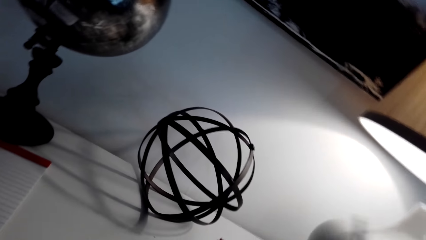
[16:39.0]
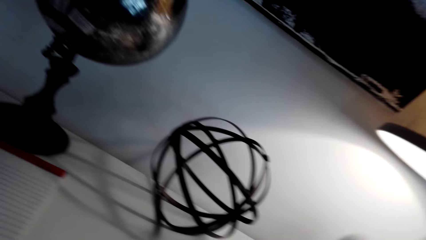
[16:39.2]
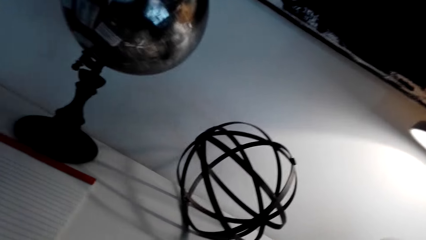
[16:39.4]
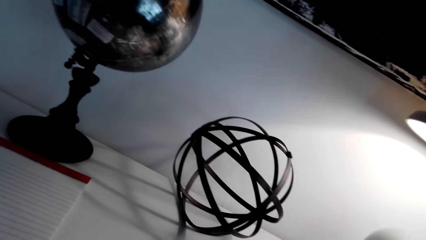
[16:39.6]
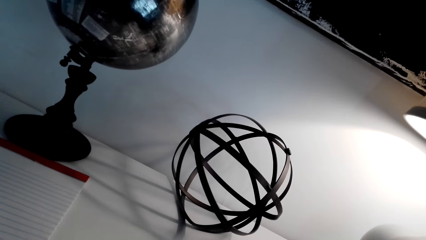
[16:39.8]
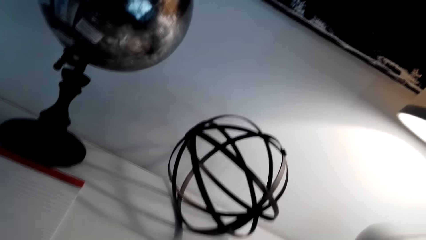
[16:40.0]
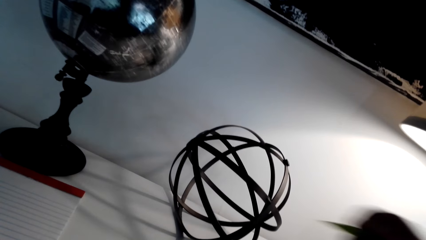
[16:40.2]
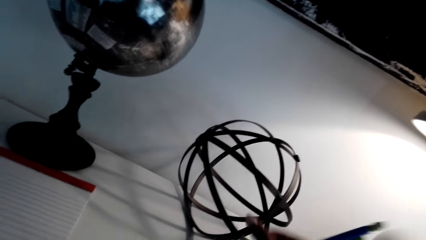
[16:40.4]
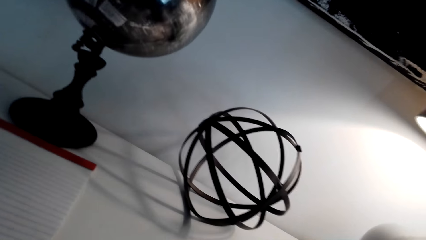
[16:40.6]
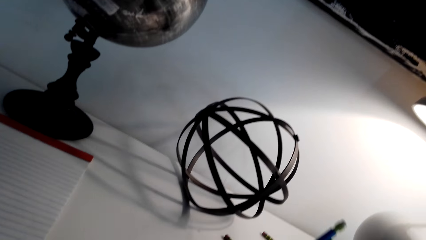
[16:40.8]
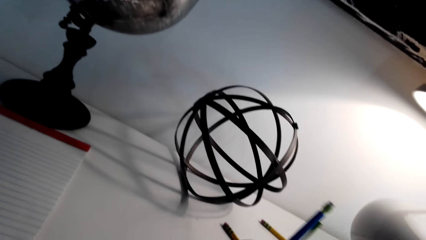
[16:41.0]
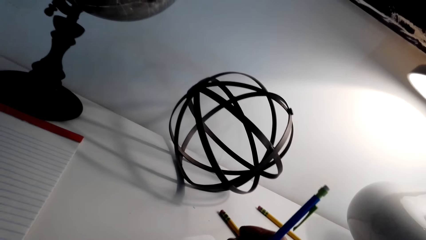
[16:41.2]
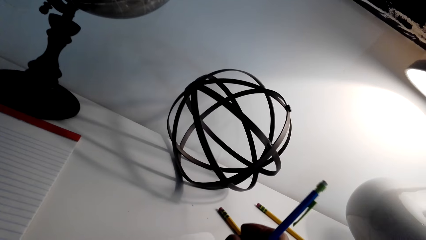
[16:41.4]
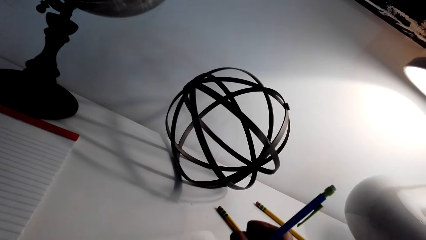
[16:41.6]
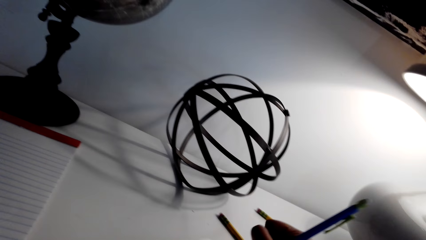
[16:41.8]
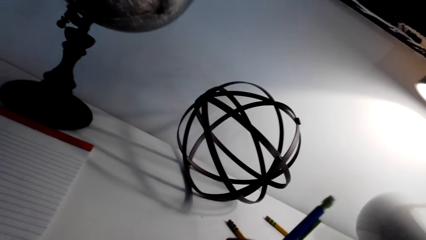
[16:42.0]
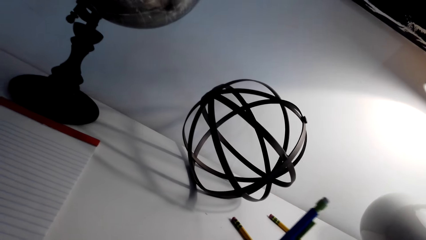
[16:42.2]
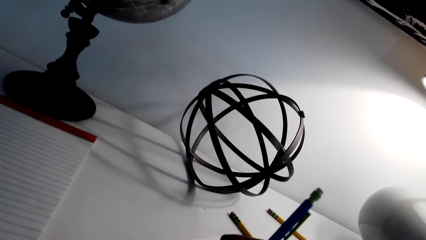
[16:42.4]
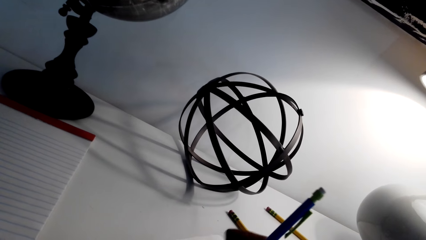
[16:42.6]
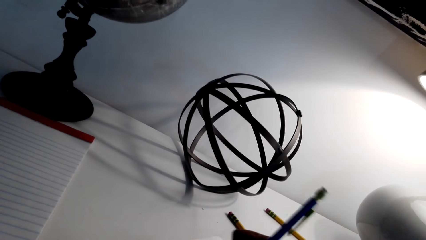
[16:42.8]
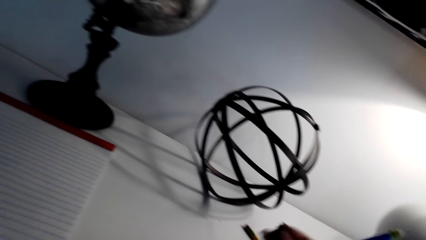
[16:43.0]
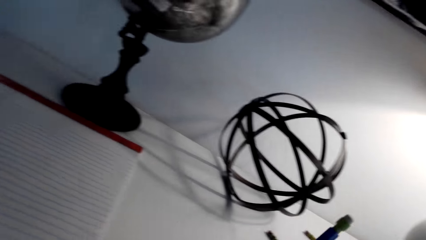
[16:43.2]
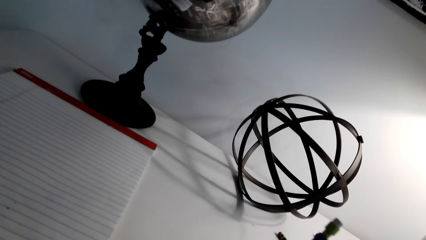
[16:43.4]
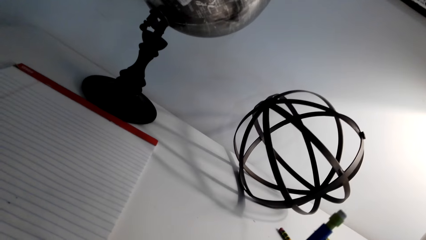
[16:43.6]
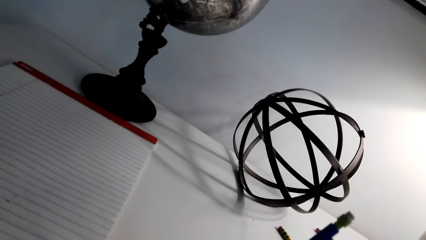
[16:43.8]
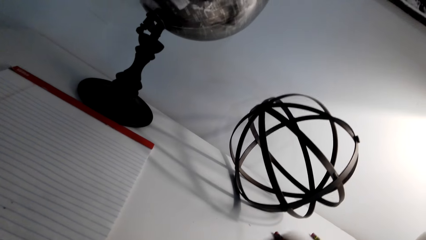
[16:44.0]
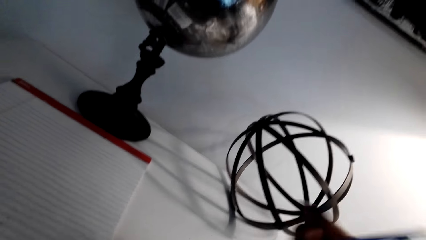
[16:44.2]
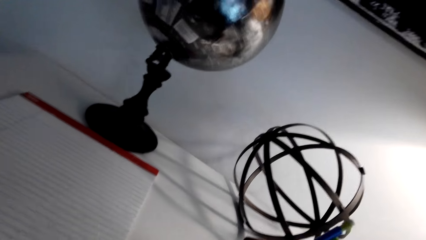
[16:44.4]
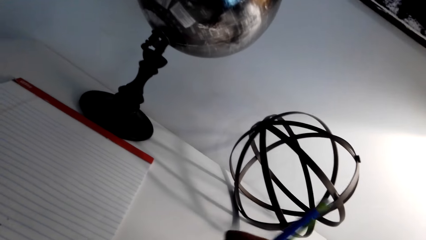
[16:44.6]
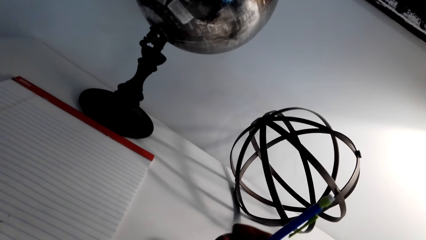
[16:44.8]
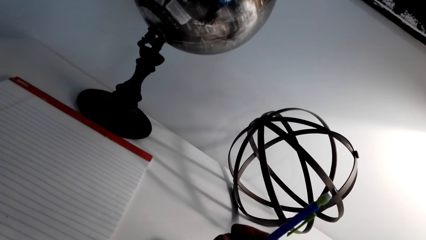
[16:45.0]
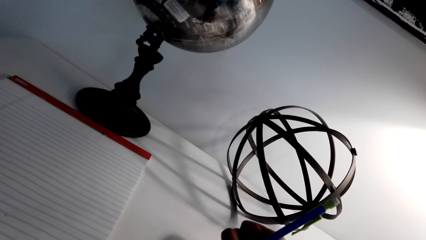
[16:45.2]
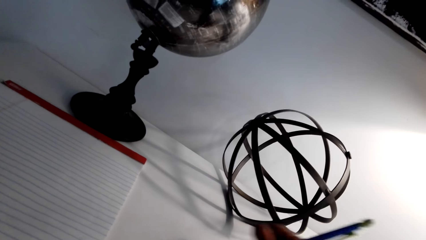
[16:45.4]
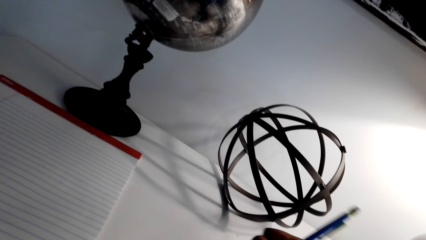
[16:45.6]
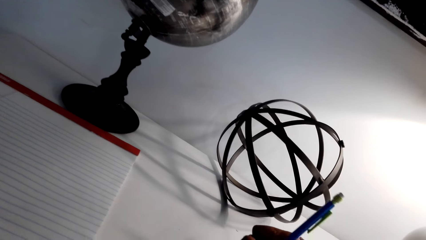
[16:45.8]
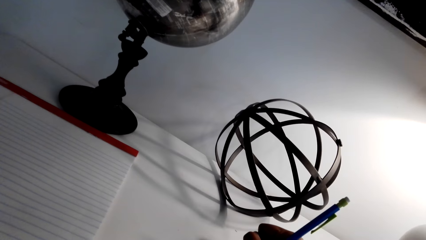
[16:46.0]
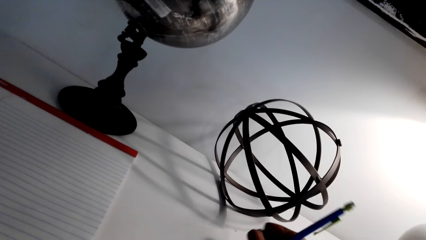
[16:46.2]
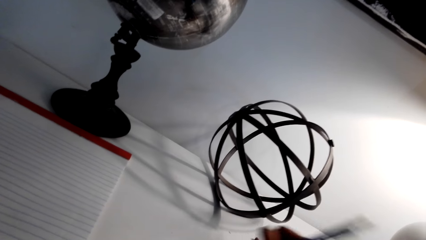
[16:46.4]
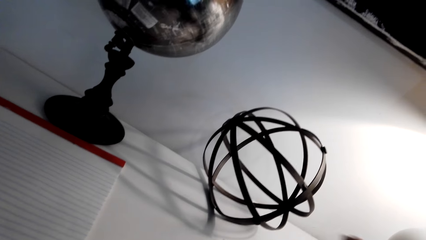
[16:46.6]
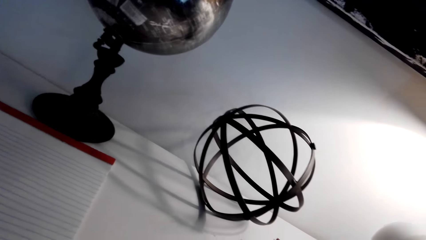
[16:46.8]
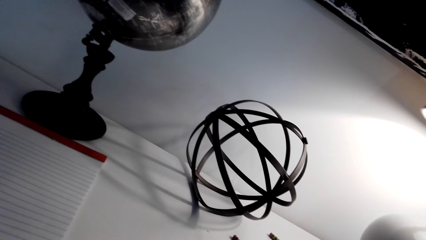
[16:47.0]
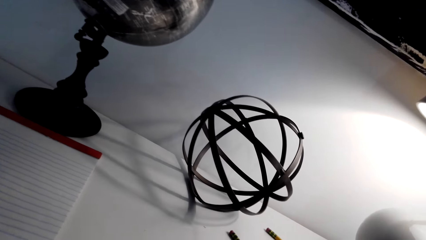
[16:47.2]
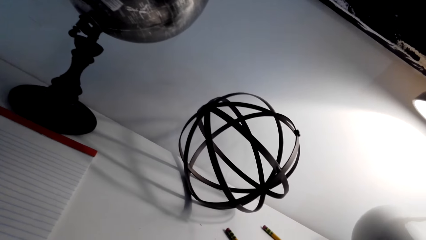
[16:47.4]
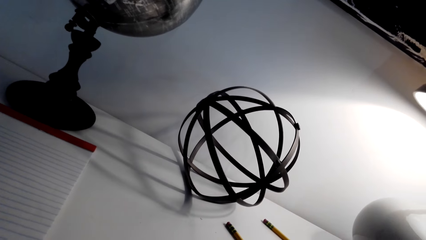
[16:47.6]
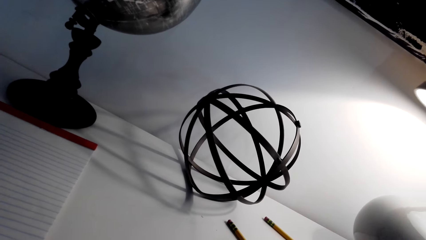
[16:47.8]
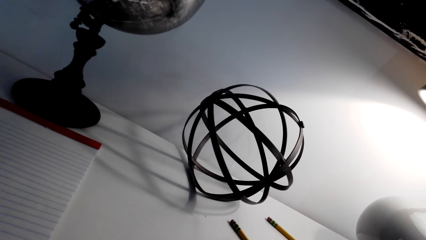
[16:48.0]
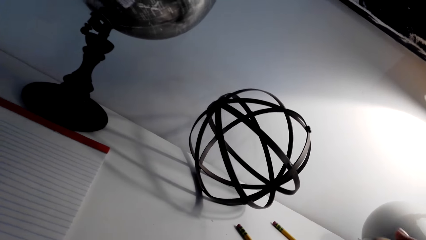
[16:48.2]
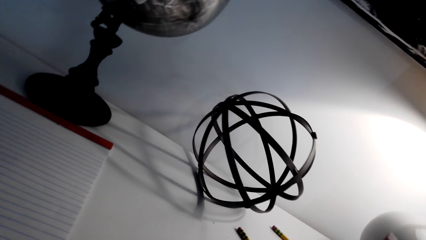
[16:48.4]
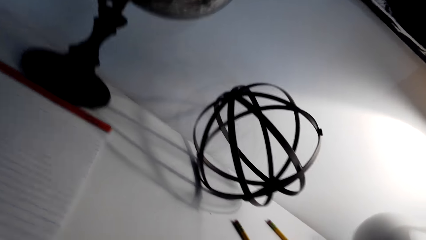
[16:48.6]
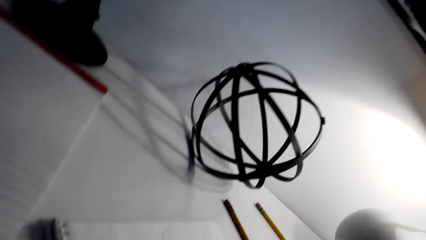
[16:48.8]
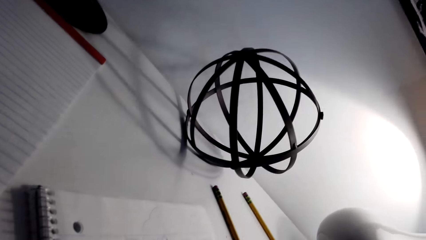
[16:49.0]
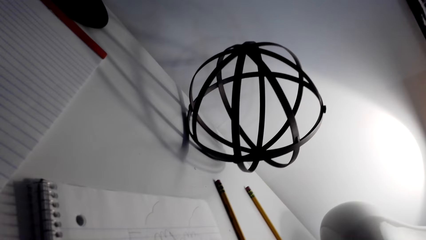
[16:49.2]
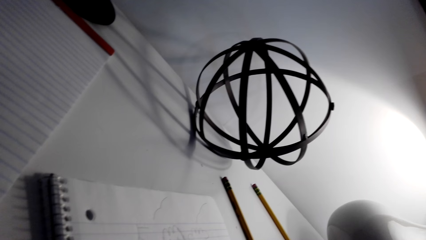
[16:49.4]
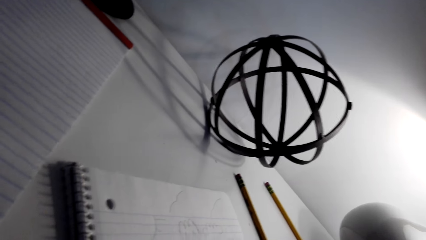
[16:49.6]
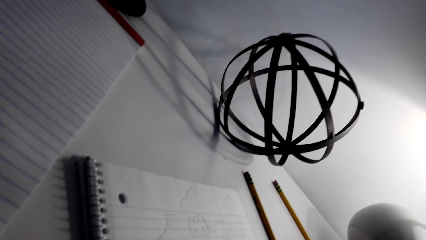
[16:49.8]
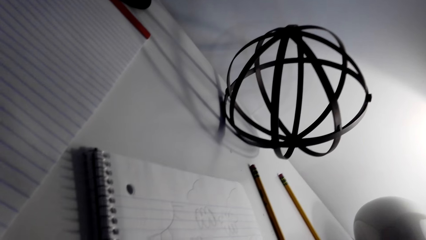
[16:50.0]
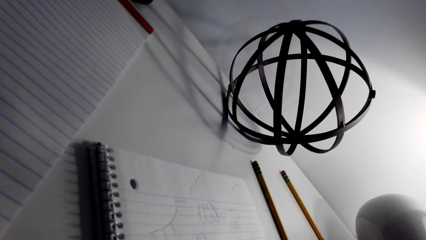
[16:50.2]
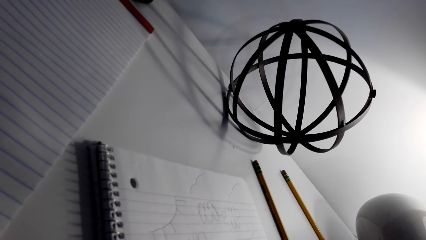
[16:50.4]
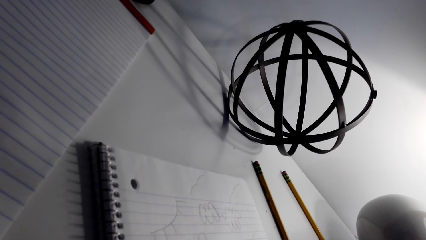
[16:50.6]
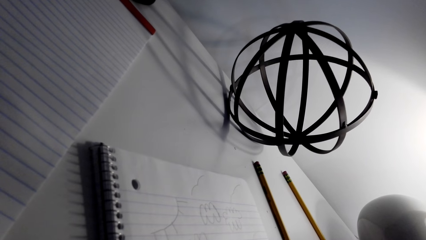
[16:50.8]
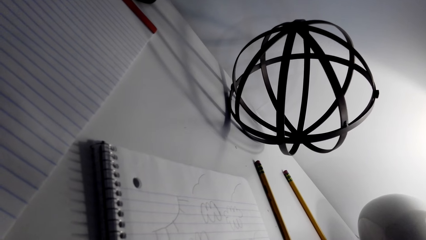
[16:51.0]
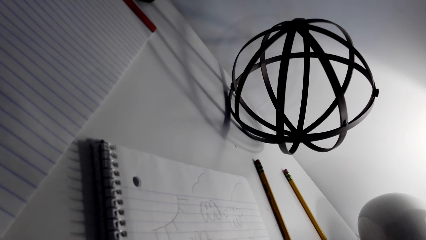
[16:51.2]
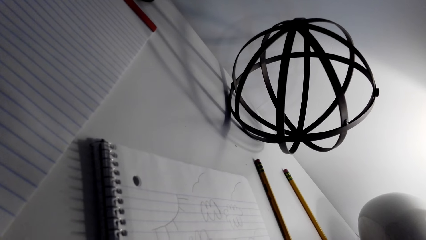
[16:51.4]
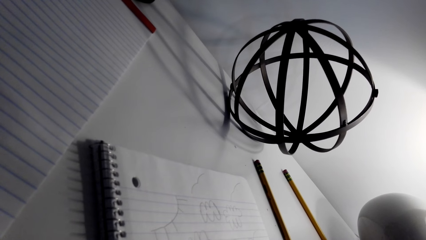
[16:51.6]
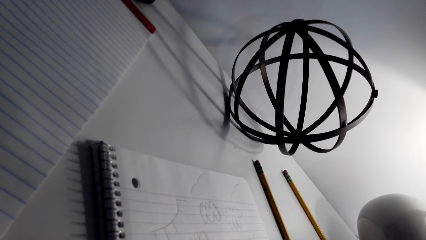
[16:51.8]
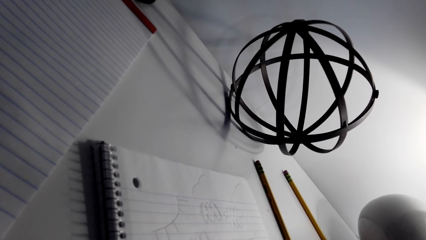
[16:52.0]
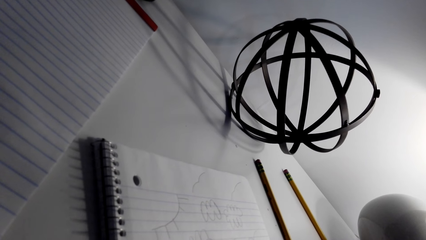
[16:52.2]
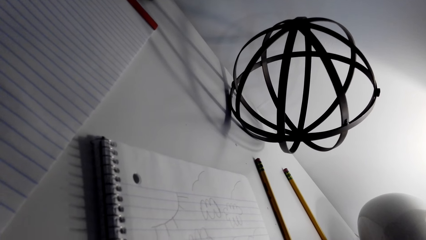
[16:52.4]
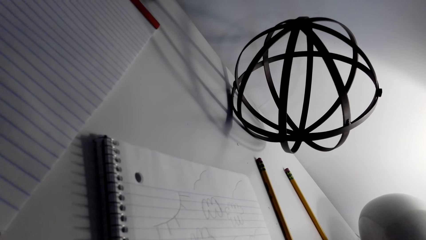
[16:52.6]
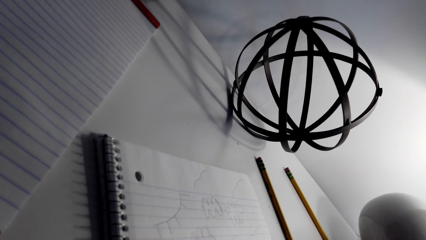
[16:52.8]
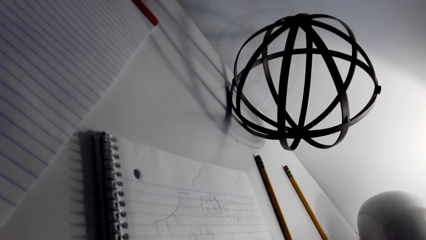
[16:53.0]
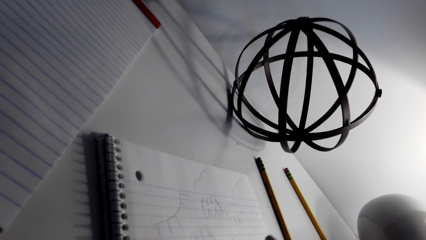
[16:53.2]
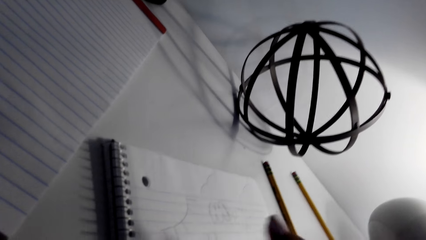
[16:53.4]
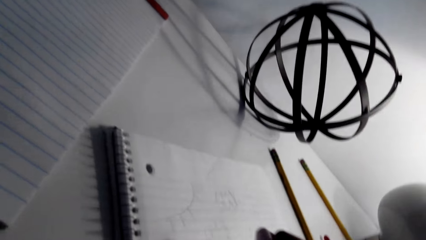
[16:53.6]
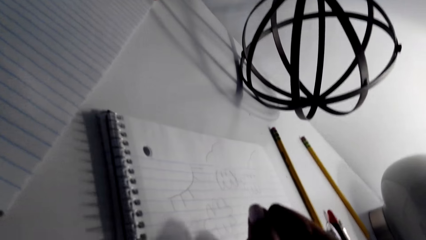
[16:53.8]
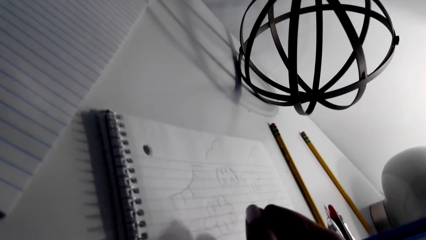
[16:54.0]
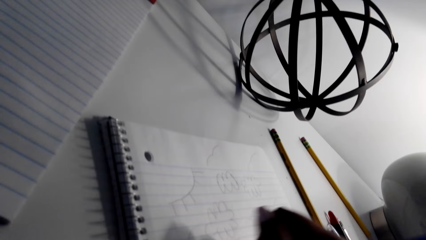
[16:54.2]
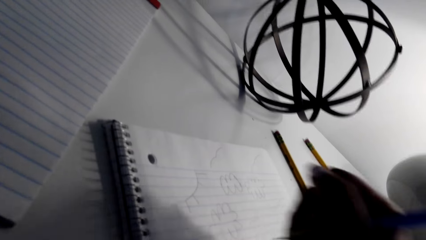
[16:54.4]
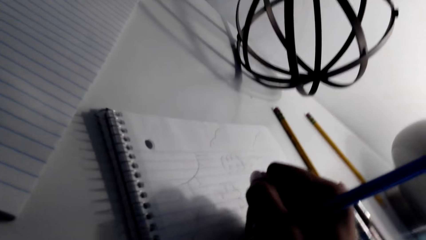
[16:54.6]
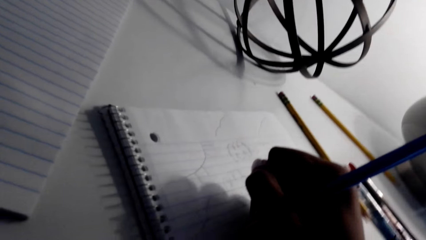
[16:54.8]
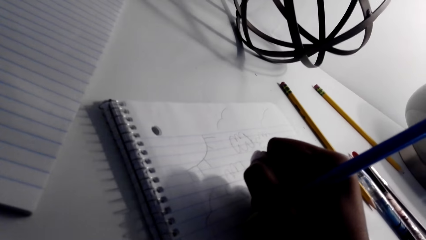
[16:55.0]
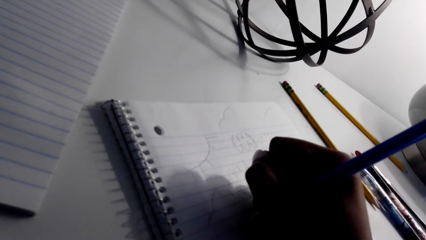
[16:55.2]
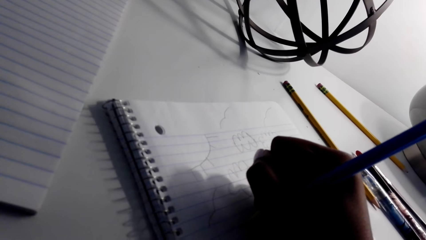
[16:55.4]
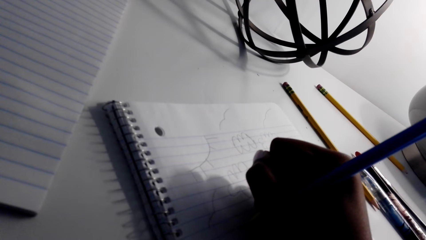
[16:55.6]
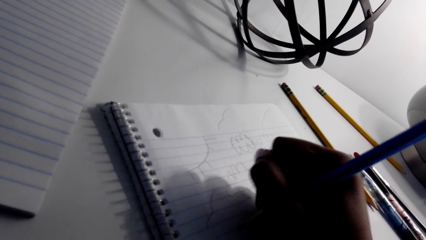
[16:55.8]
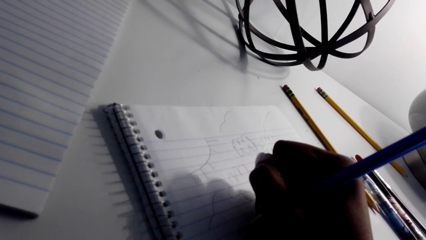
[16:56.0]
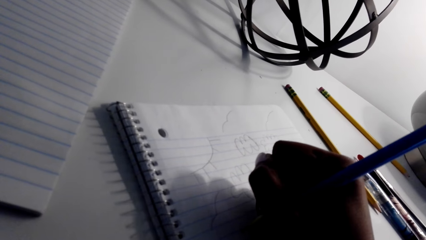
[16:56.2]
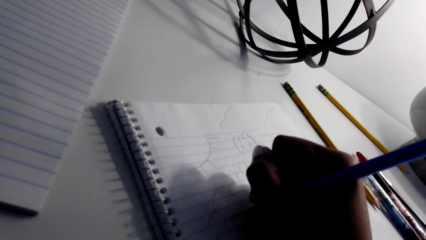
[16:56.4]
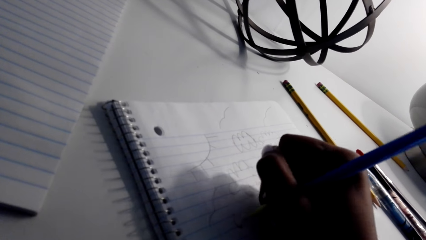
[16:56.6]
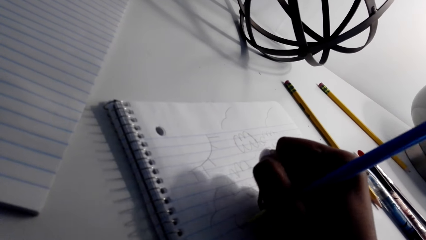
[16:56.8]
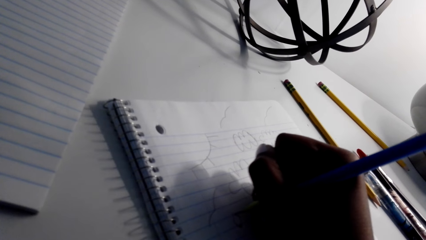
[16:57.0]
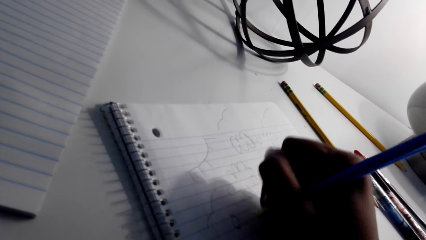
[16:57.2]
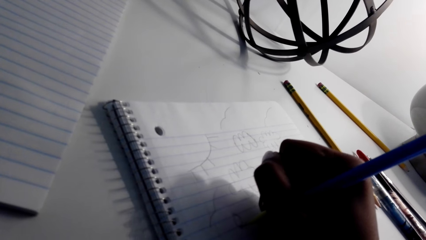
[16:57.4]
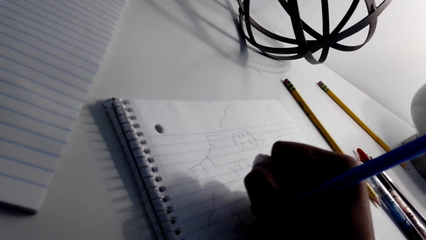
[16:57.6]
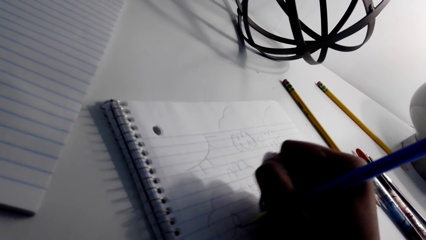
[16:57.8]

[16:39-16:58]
The camera wearer picks up a pencil. They draw on a paper with the pencil. They put down the pencil. They draw on the paper with the pencil.
